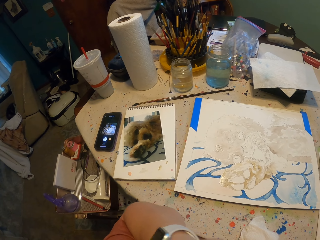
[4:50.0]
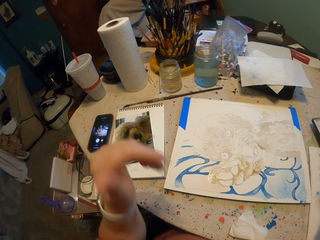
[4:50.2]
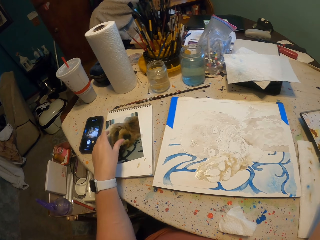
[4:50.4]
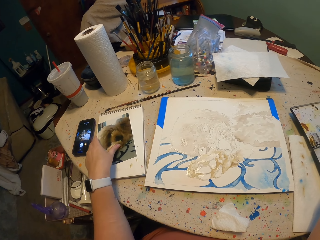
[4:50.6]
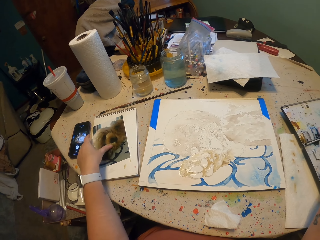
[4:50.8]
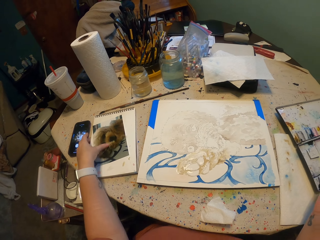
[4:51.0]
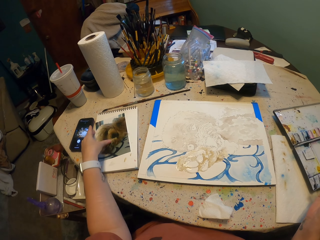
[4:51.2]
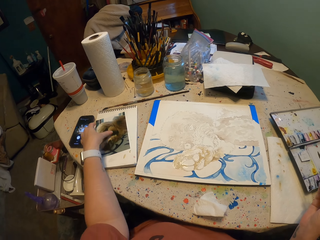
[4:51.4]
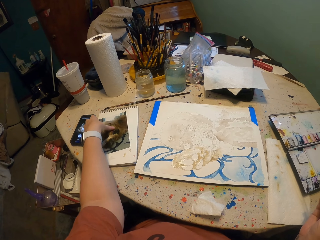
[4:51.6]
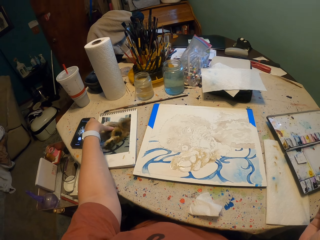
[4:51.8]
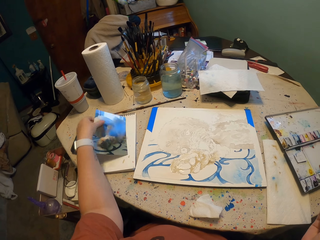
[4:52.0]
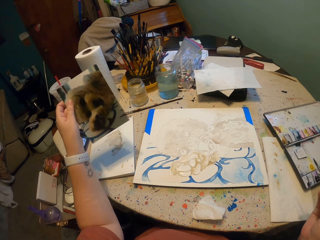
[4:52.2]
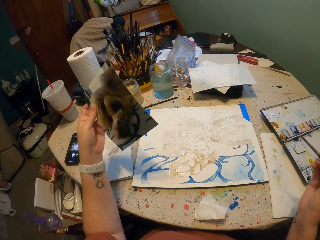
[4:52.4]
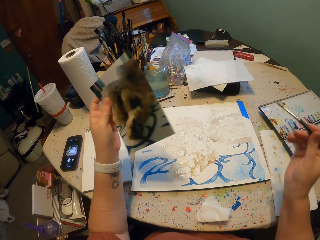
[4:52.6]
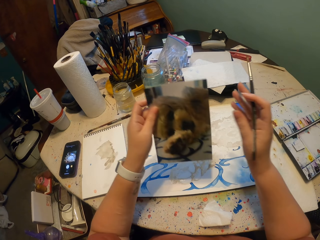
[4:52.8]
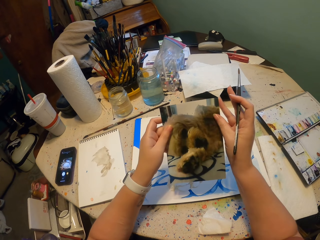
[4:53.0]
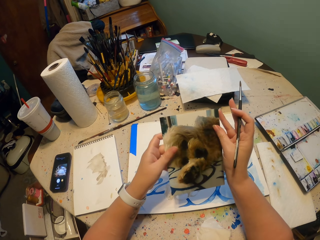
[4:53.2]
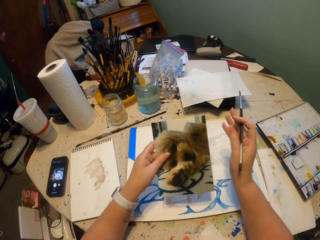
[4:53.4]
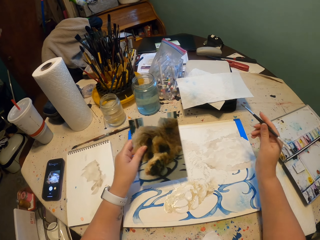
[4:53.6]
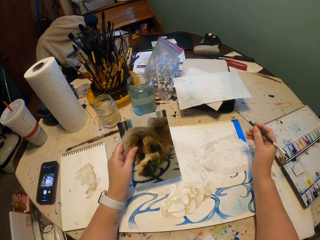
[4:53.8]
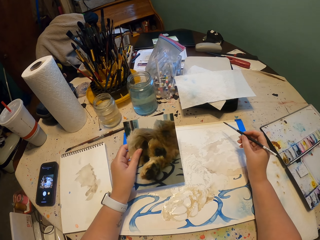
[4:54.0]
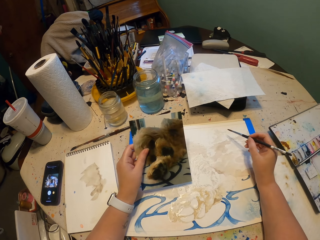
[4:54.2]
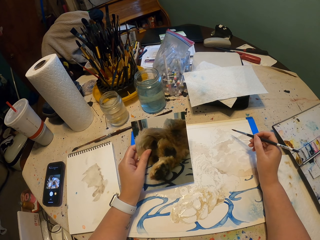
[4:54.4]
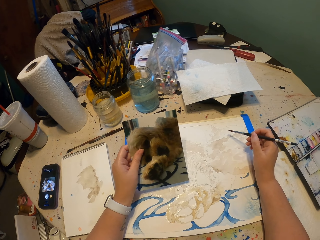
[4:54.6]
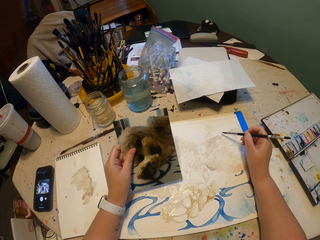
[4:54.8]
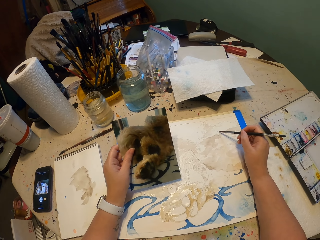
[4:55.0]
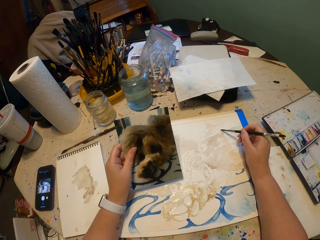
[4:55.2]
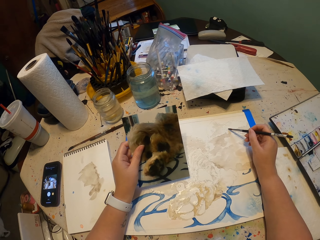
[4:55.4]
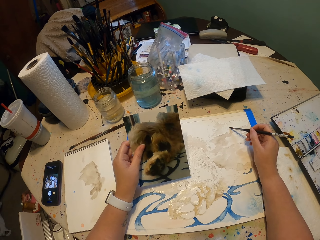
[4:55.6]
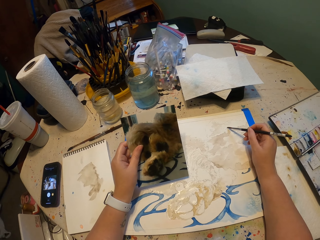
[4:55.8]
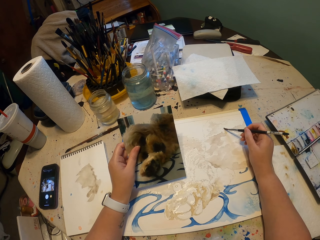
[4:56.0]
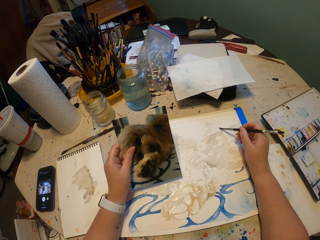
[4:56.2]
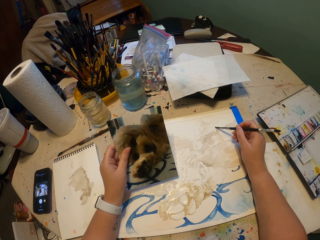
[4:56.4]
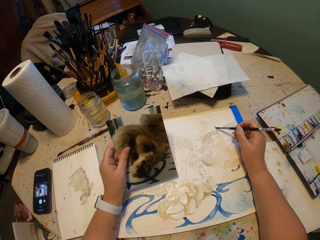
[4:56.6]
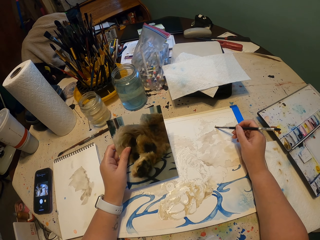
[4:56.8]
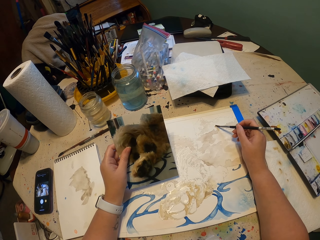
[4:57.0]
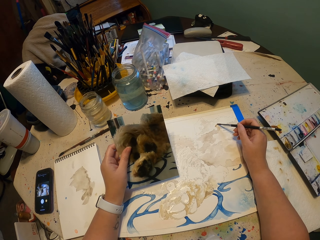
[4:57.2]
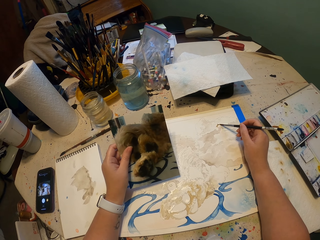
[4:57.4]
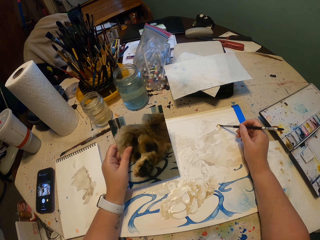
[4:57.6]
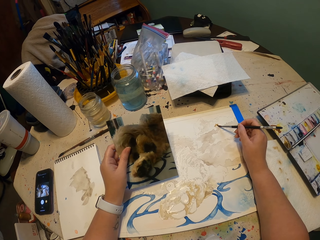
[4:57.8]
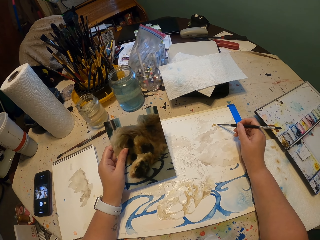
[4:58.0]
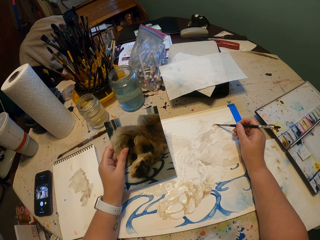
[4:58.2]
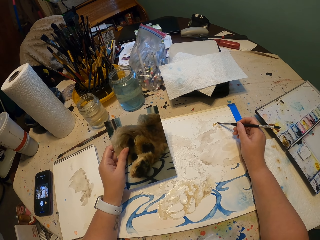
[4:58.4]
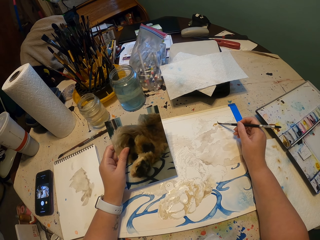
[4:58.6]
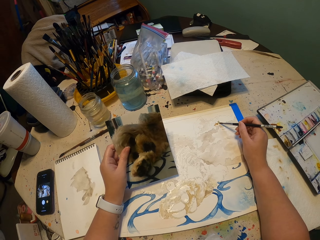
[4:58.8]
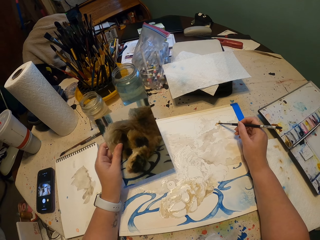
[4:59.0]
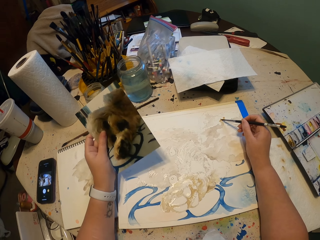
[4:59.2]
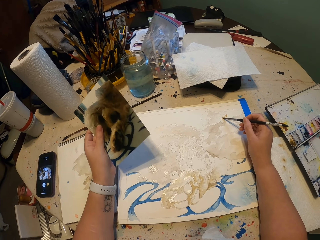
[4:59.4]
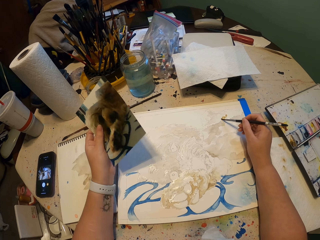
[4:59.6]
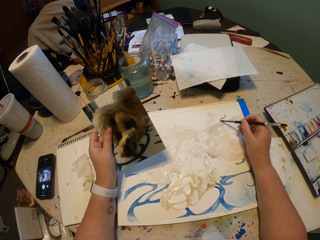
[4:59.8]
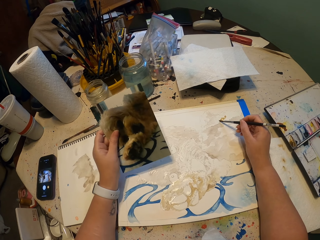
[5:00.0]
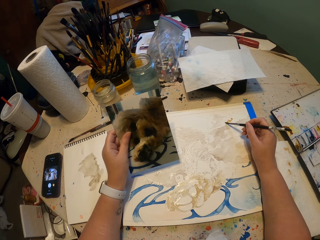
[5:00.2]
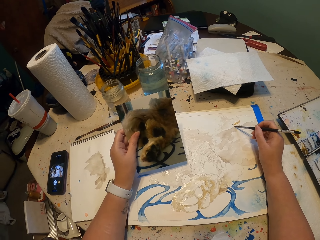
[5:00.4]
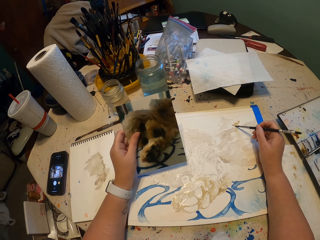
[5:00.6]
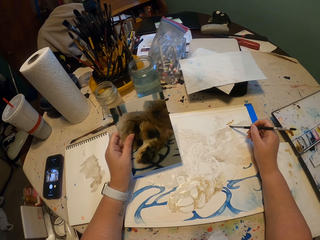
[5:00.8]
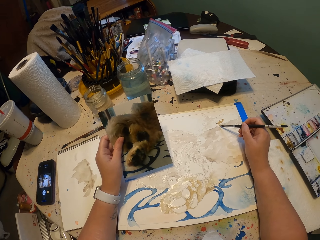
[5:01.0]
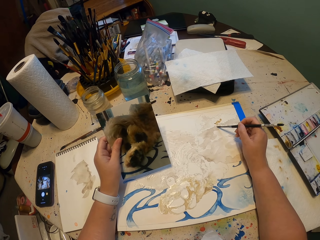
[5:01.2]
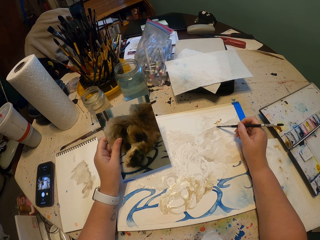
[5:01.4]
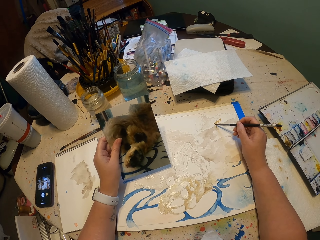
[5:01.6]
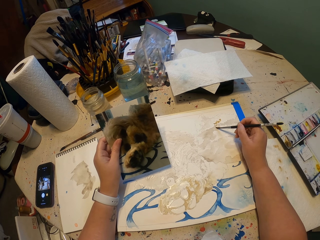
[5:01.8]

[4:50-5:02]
The camera wearer picks a photo from the table. They paint on the drawing book.

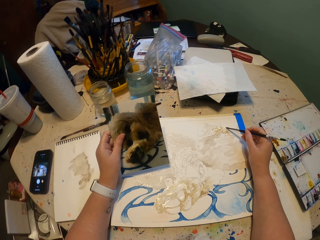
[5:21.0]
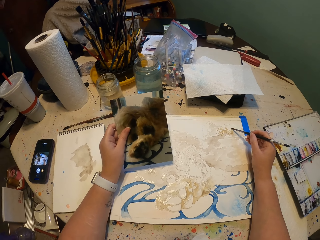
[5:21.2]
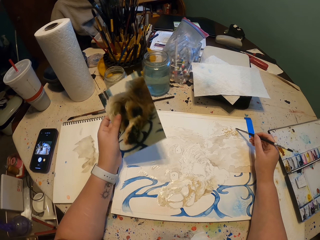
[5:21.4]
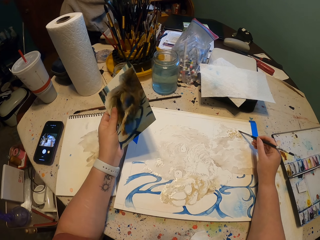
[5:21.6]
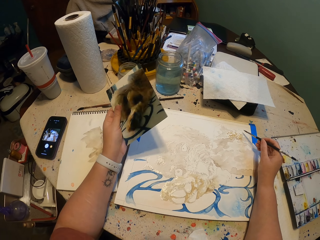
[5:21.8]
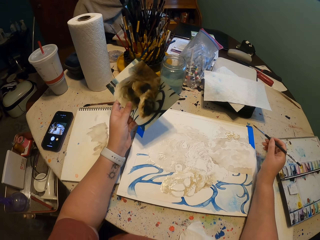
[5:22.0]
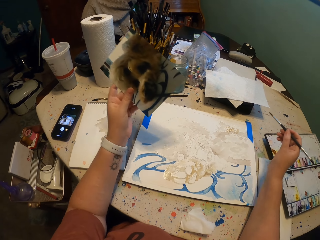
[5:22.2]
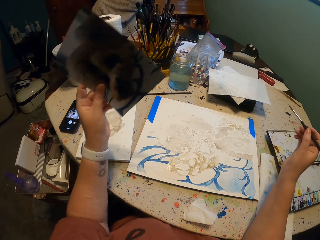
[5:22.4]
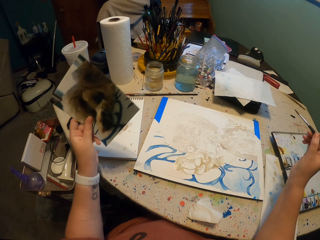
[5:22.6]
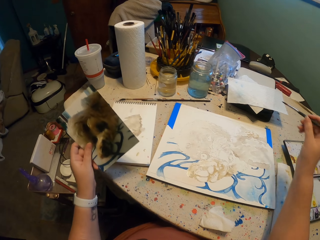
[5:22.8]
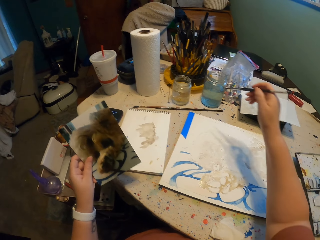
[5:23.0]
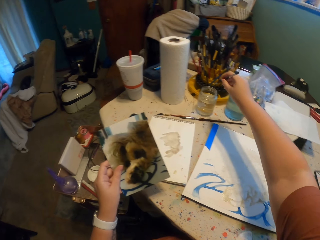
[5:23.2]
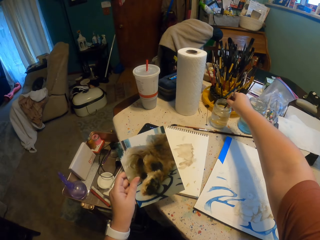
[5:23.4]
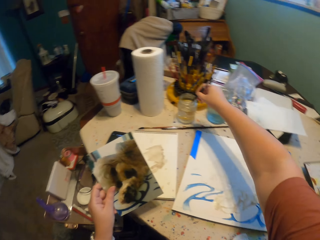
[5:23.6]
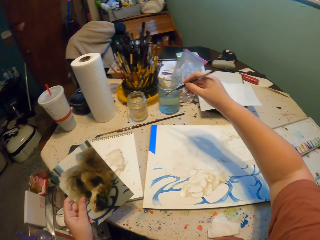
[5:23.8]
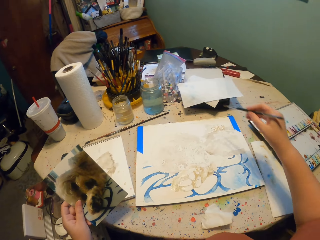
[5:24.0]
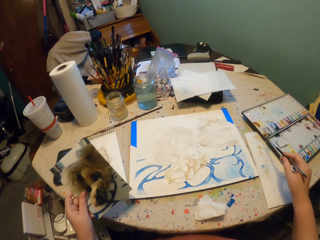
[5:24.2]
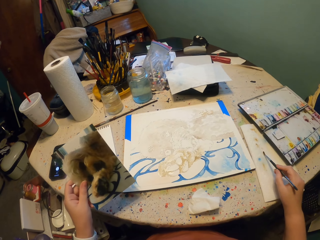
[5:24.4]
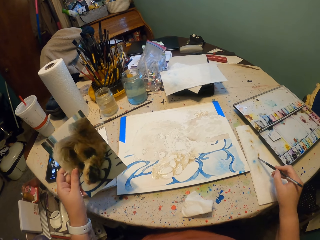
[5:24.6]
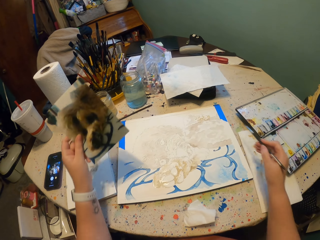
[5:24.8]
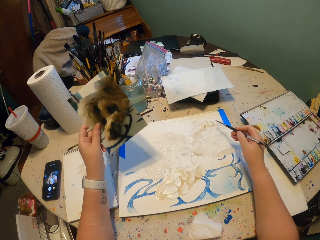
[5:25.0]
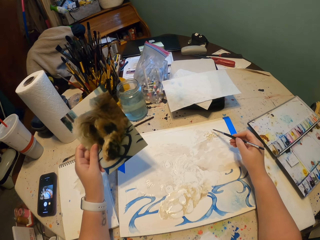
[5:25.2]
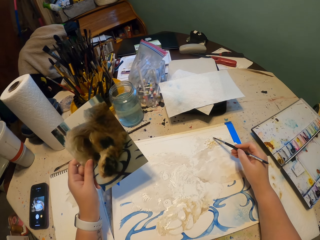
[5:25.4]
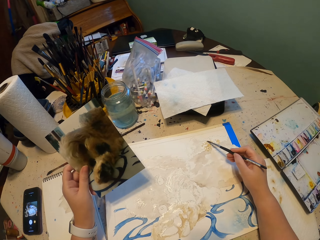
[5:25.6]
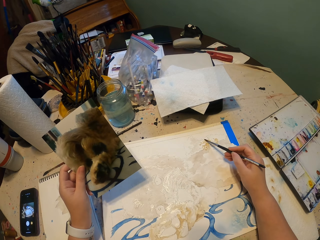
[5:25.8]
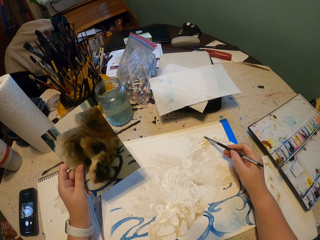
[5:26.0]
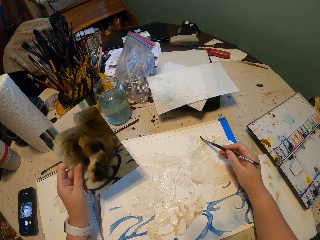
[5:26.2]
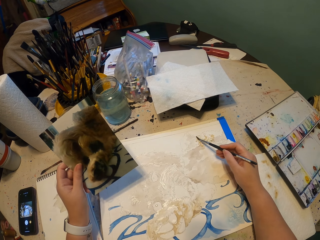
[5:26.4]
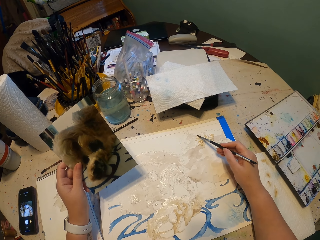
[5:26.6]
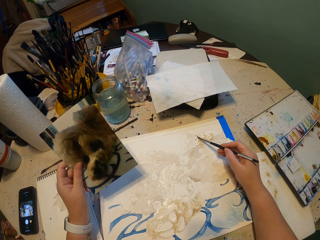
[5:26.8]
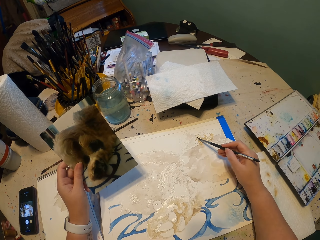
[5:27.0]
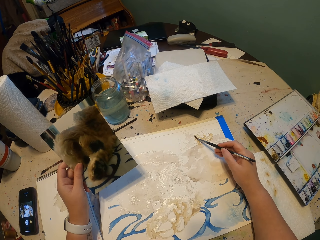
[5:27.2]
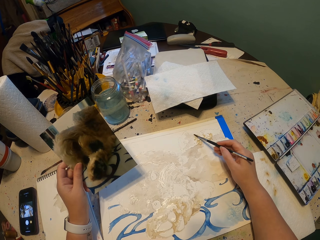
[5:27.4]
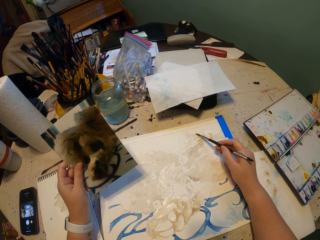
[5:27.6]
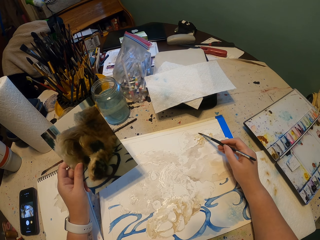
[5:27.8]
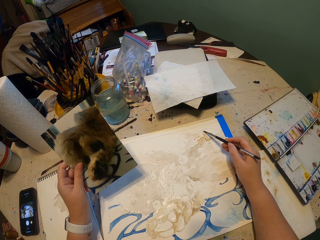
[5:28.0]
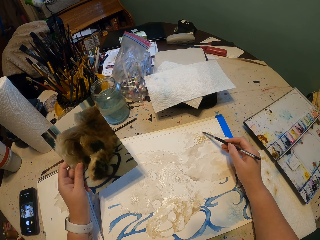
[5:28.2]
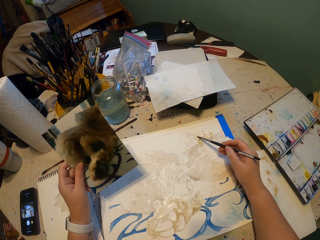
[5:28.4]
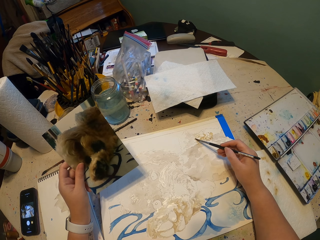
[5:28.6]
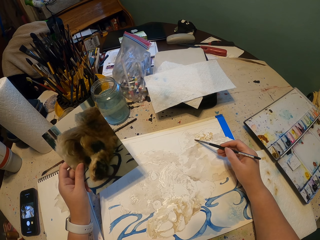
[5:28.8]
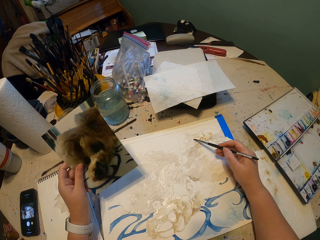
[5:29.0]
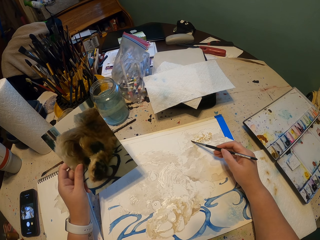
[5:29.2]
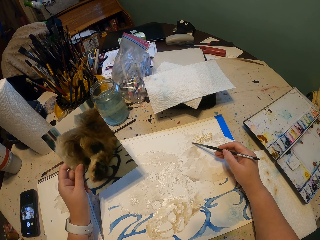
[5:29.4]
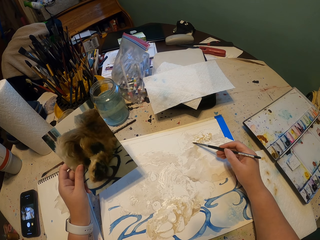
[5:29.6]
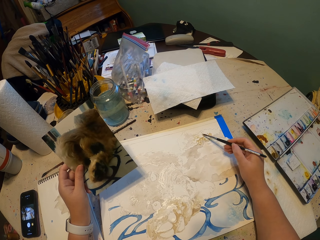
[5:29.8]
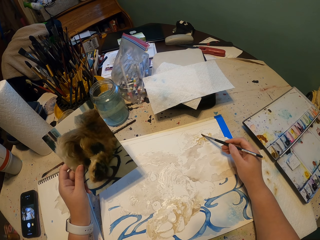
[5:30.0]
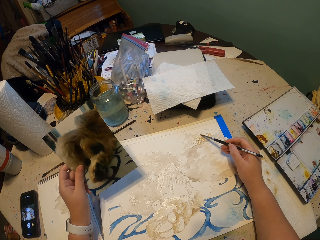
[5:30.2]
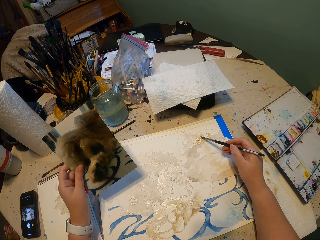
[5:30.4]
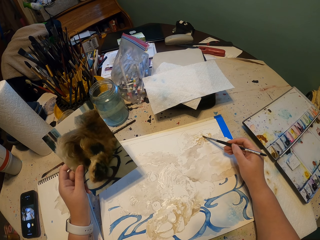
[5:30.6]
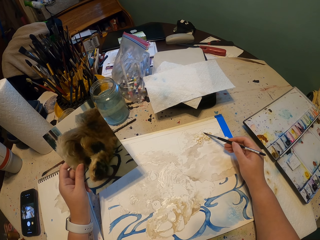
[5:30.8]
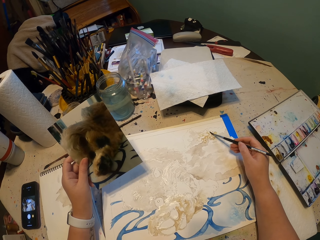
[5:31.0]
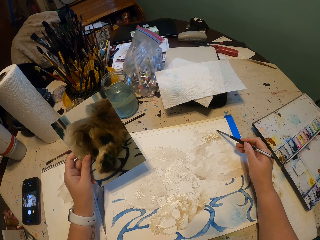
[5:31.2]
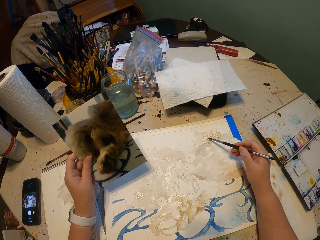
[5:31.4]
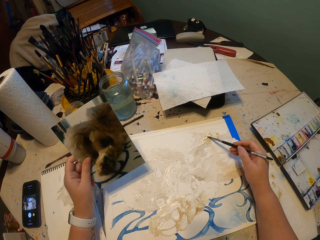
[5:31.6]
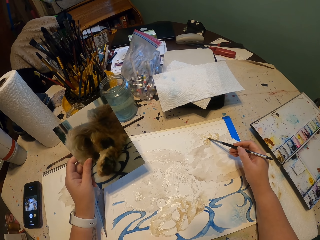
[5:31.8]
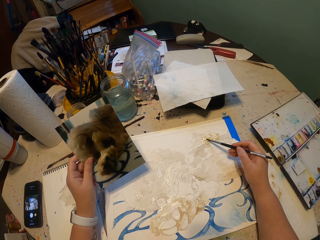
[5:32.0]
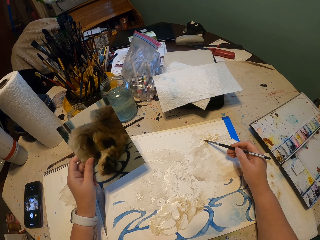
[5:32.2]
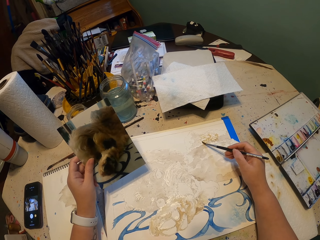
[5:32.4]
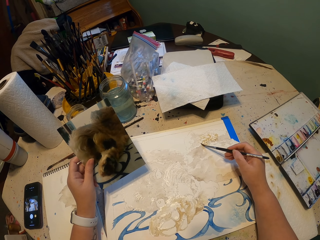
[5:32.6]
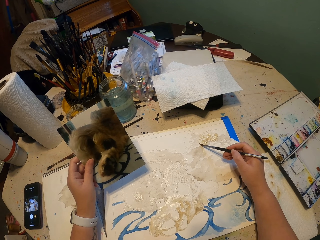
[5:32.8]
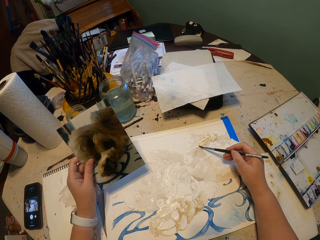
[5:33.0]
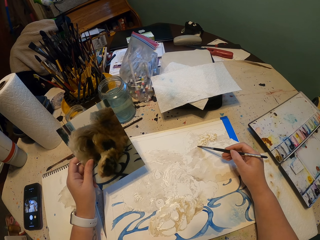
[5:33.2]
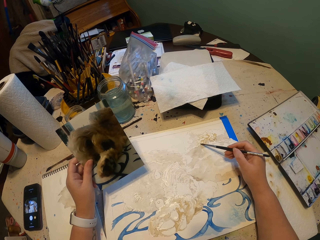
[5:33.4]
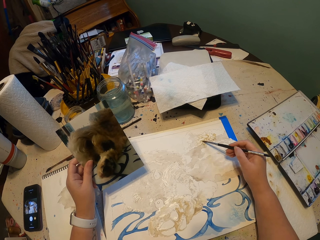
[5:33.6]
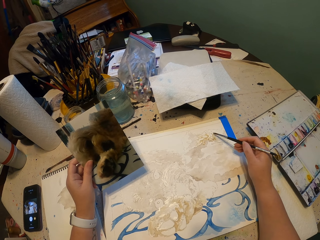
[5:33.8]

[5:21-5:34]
The camera wearer lifts a brush. They dip the brush in the water in the tin, wipe the brush on paper and paint on the drawing book.
